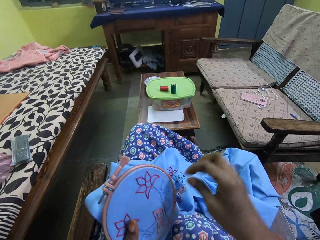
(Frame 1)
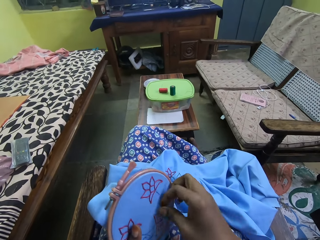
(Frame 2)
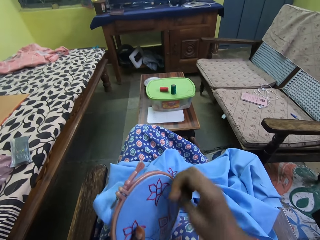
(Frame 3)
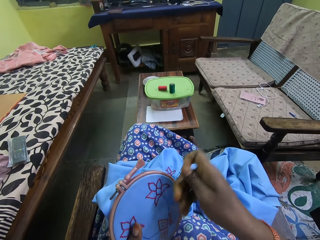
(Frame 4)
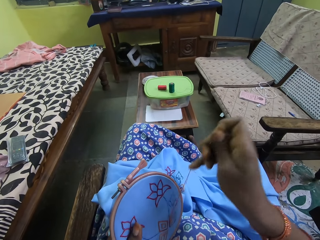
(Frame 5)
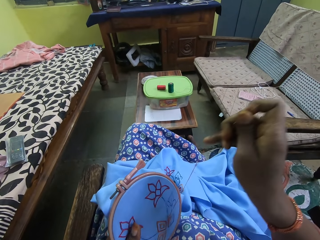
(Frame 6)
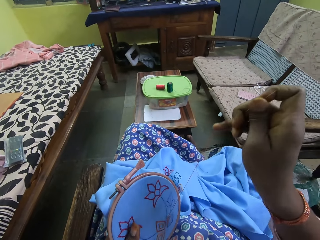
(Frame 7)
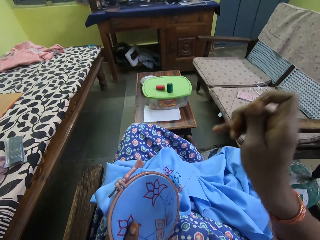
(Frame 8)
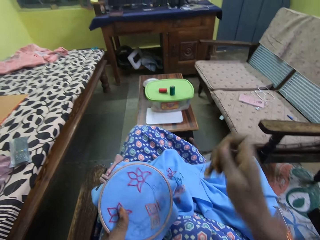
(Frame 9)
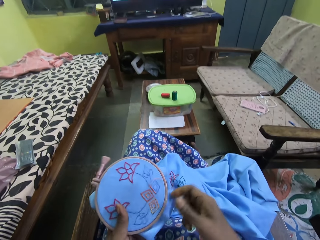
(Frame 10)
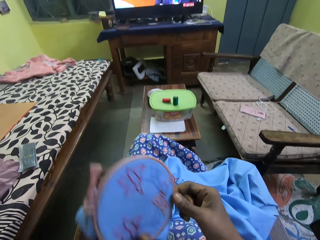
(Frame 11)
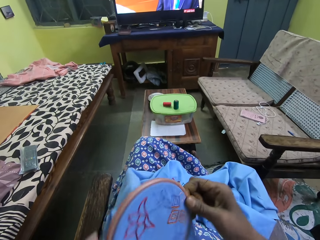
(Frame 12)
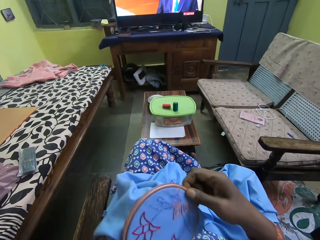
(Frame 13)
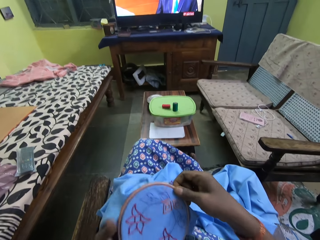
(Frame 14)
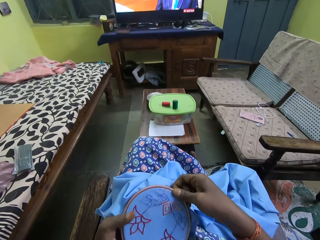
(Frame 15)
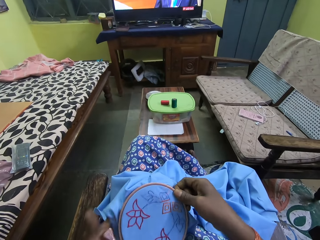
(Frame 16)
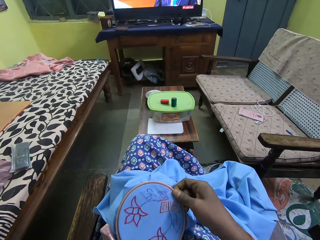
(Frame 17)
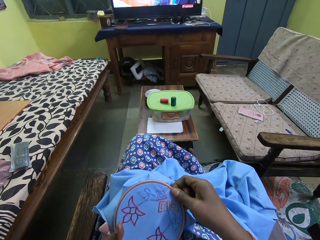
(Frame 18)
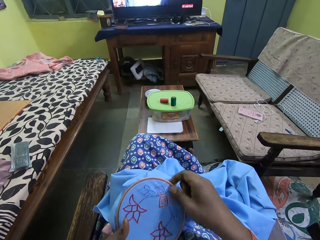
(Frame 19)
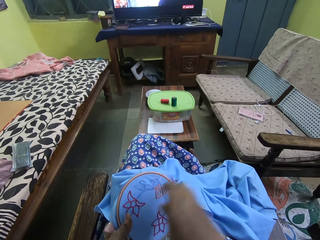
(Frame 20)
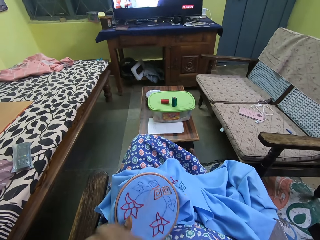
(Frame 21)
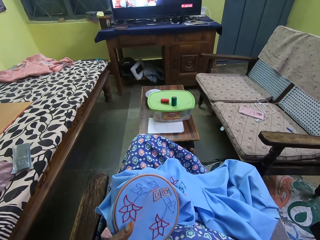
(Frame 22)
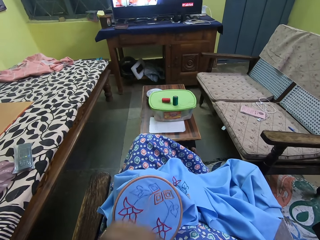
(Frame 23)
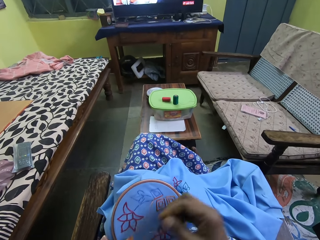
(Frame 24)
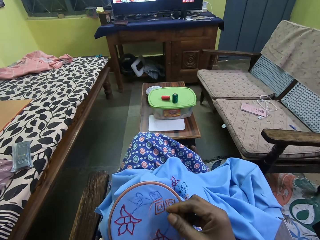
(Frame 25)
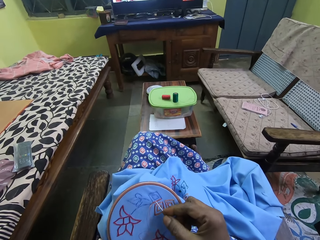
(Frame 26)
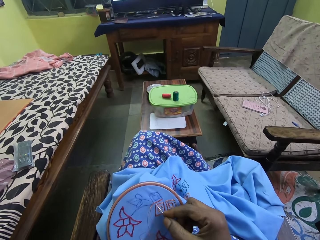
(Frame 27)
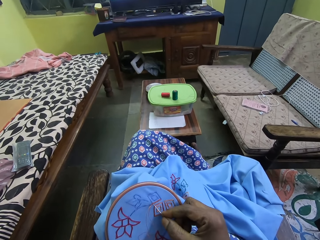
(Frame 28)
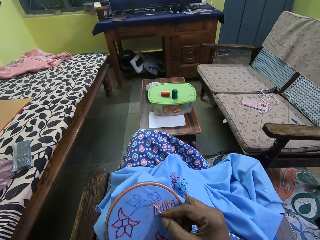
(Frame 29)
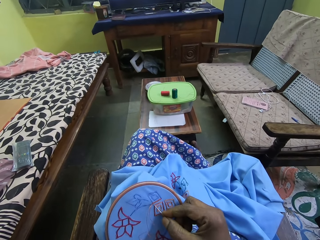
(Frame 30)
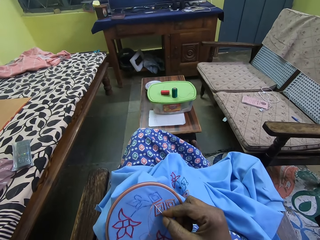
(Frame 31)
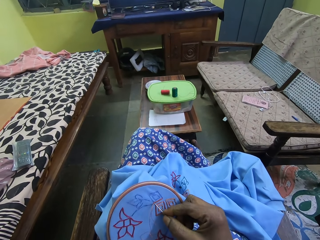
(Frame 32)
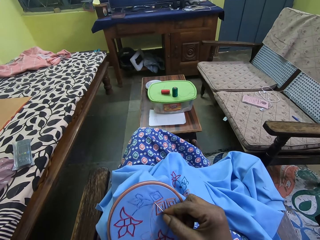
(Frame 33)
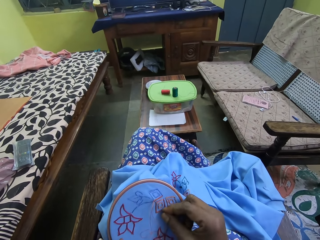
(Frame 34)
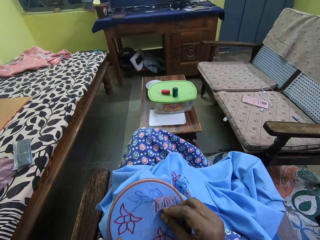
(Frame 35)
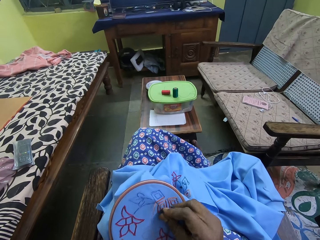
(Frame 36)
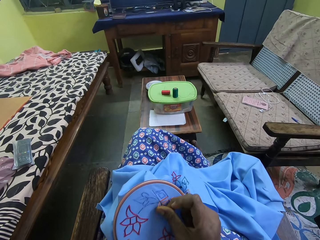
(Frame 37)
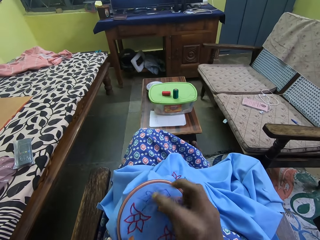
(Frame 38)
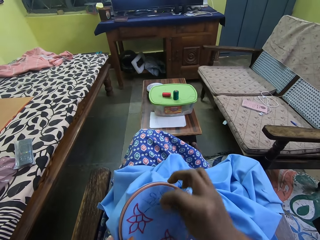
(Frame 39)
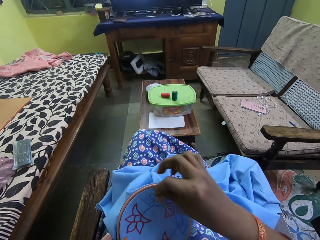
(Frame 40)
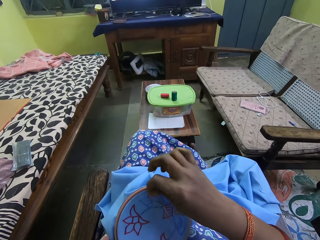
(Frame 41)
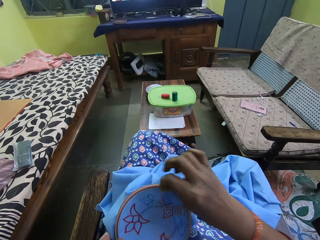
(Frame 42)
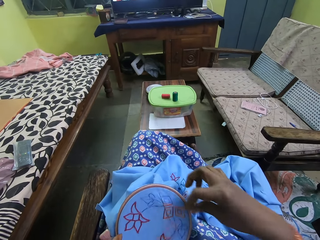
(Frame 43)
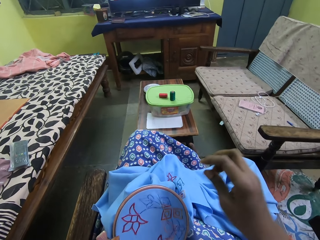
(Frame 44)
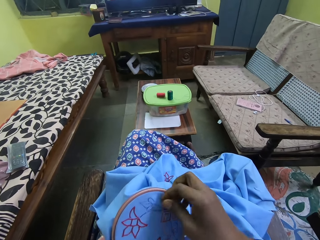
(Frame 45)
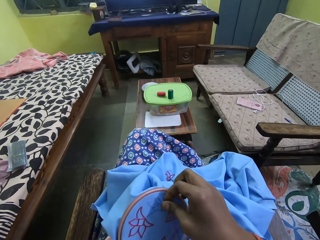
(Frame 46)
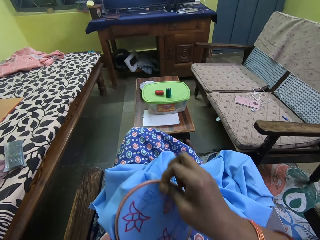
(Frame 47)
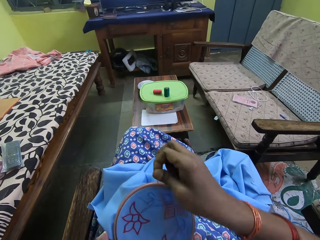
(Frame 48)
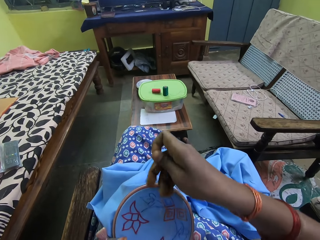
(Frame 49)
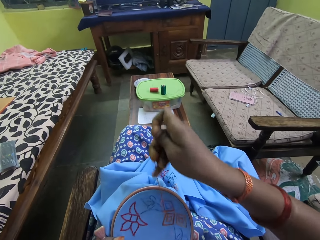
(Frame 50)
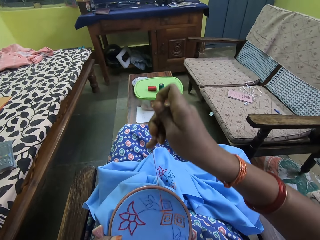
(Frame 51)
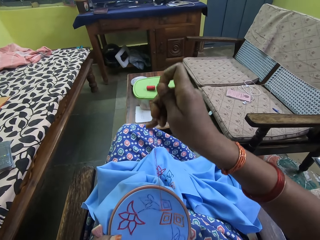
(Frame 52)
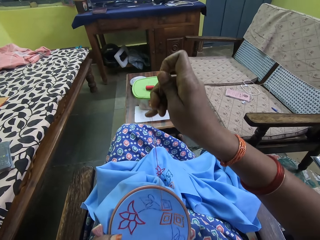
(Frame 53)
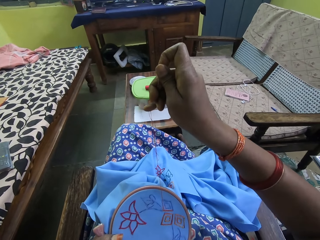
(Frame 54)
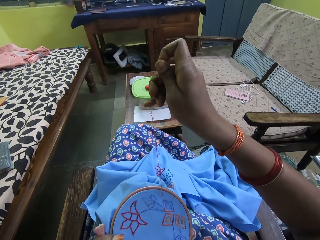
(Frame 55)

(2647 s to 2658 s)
The camera wearer adjusts the fabric with both hands. She sews the fabric with the threaded needle in her right hand.

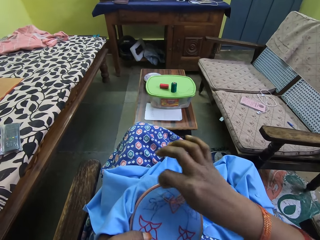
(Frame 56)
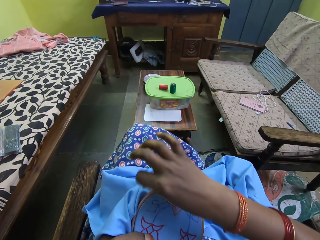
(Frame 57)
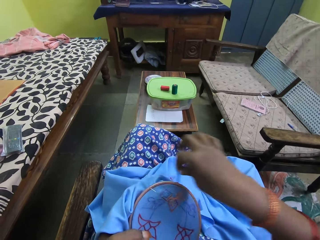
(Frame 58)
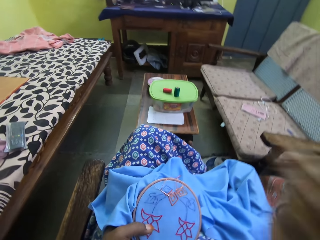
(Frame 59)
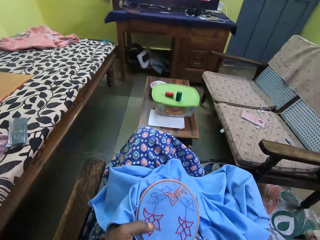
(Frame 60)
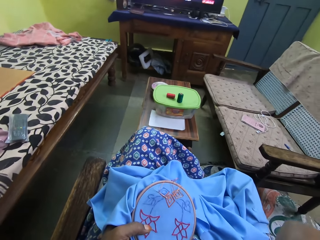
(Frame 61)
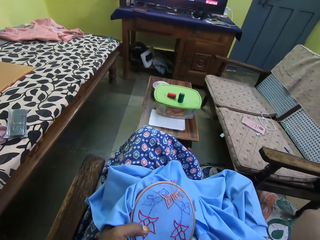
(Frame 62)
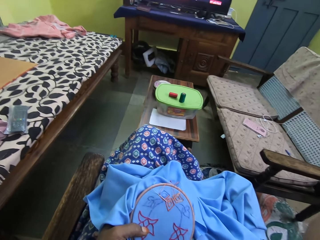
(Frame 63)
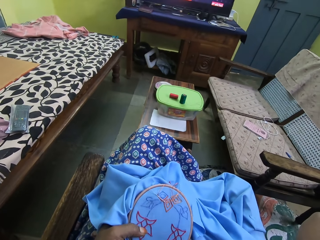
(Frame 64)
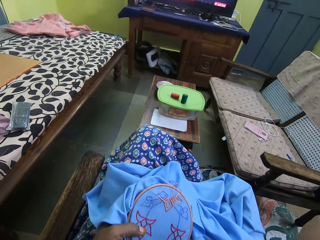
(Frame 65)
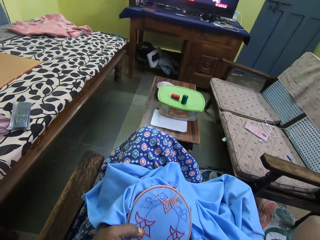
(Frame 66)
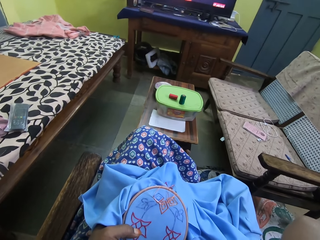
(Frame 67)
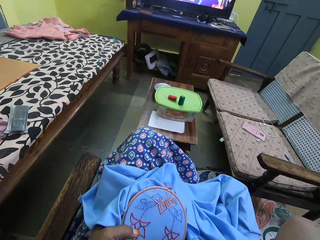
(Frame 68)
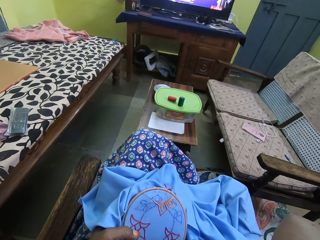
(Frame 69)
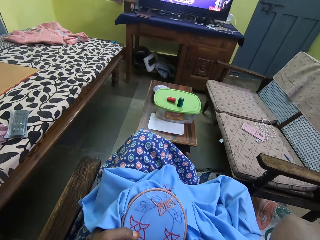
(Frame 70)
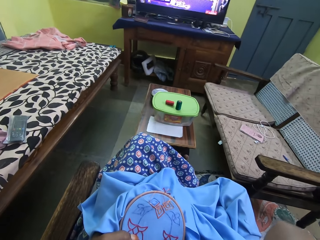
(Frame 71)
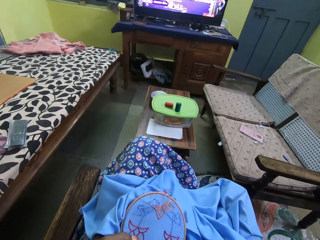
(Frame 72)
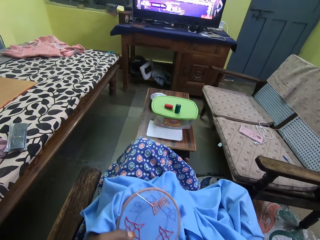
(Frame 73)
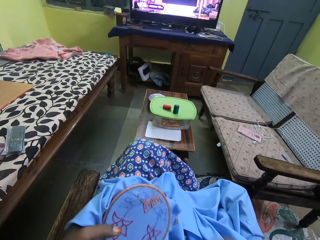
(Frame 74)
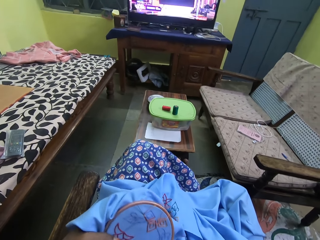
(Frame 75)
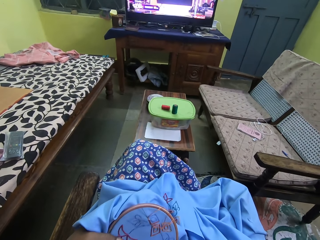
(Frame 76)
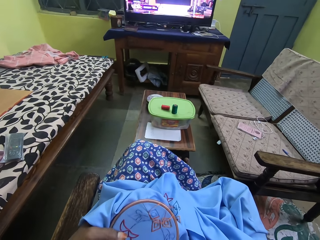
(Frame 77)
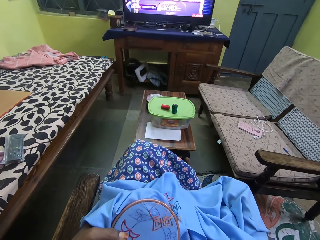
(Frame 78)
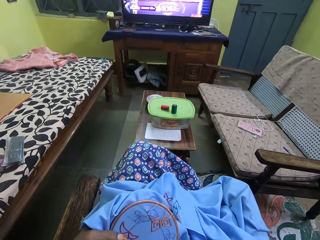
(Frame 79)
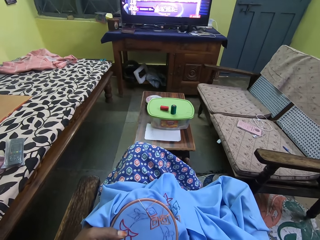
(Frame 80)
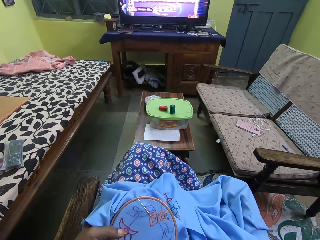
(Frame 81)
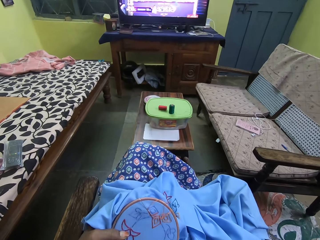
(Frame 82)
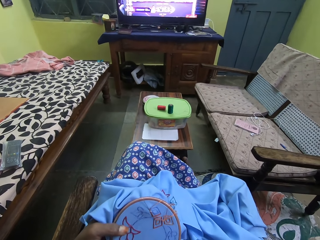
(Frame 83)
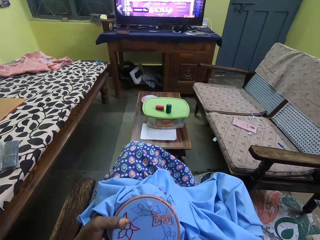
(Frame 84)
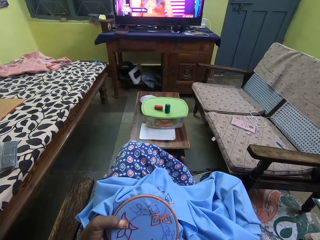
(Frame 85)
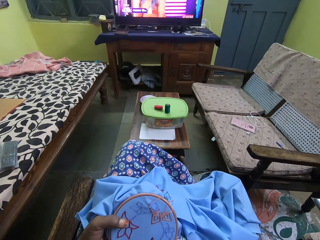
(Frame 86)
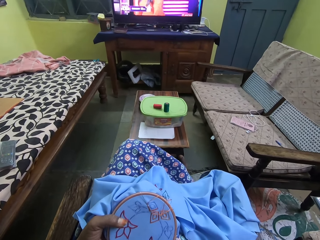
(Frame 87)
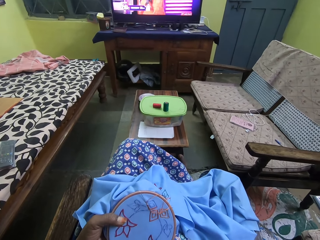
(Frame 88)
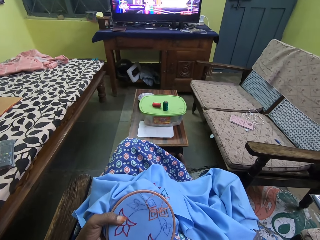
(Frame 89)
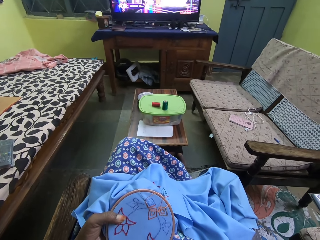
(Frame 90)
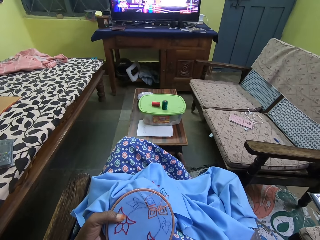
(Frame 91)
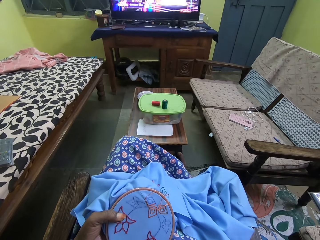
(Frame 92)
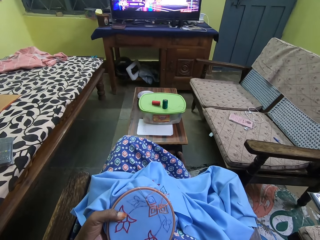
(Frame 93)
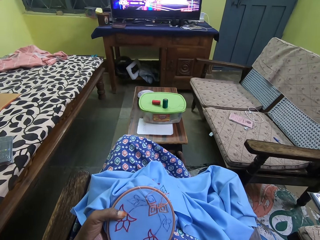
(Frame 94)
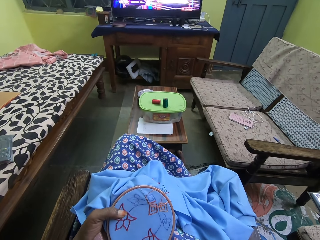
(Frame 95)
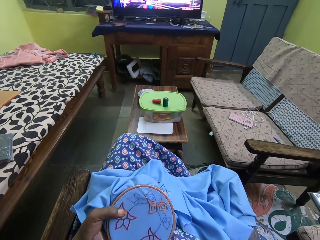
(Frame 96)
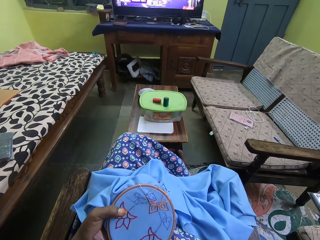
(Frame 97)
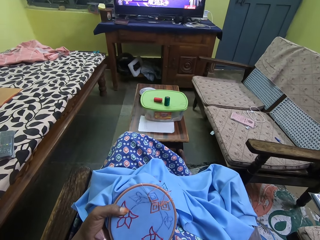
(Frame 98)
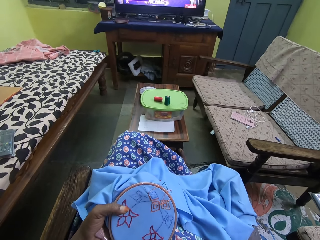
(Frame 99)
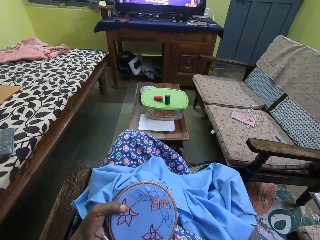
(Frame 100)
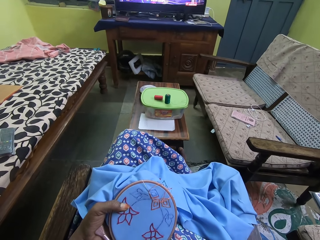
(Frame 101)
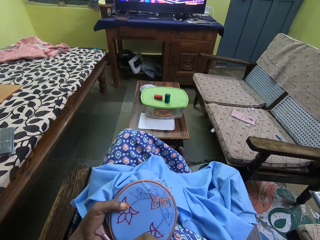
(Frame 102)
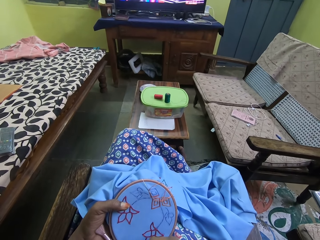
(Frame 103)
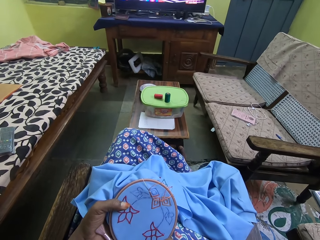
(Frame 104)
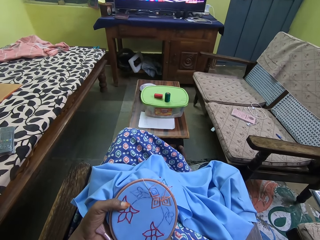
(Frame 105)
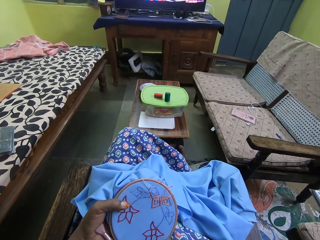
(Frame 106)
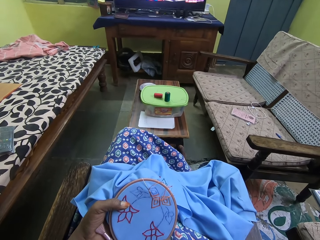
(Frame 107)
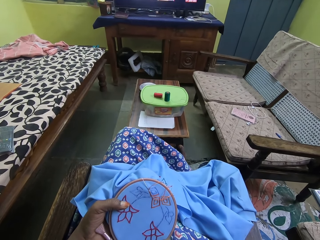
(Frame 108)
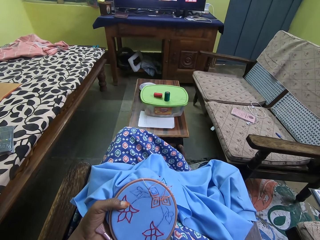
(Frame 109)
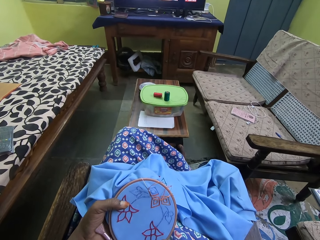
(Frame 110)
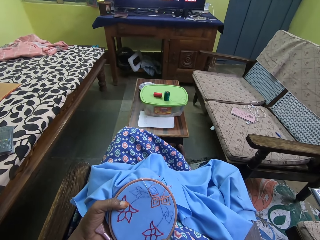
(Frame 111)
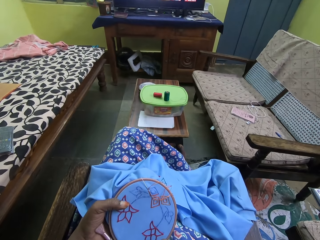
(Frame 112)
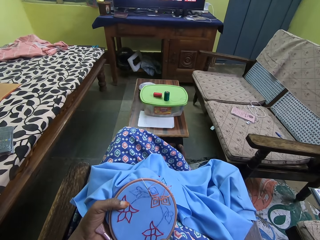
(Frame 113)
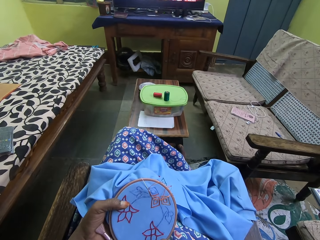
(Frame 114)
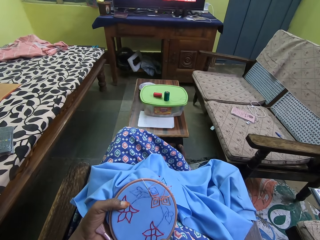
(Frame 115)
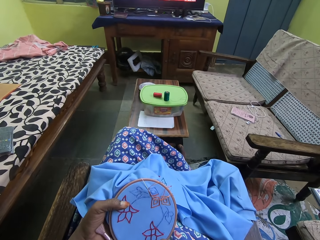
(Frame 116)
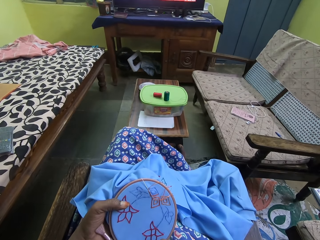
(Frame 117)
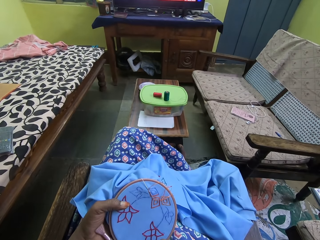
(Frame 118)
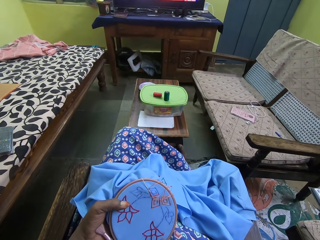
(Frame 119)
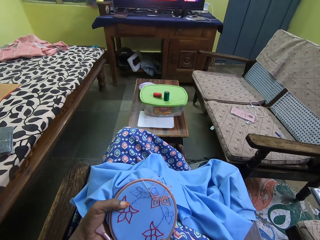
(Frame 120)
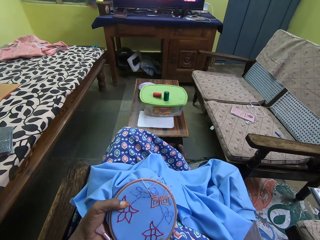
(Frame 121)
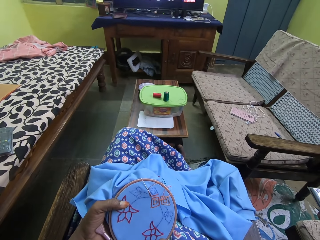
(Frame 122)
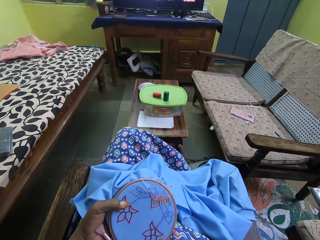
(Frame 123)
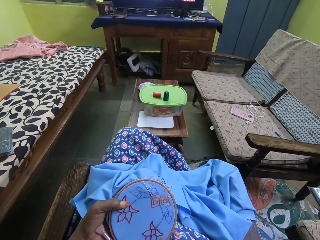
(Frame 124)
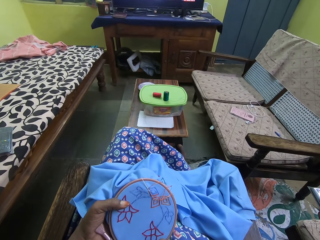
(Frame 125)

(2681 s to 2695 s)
The camera wearer touches something.
